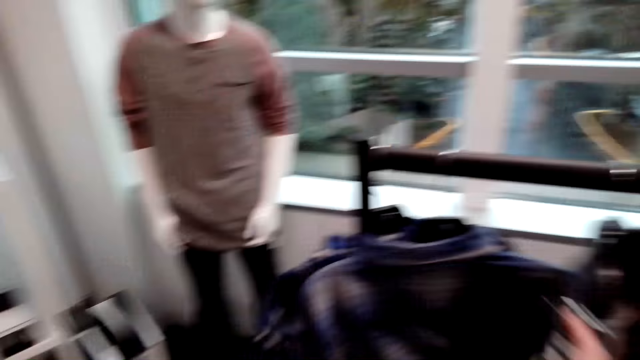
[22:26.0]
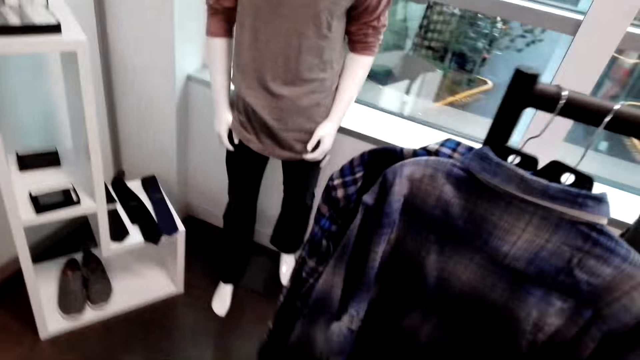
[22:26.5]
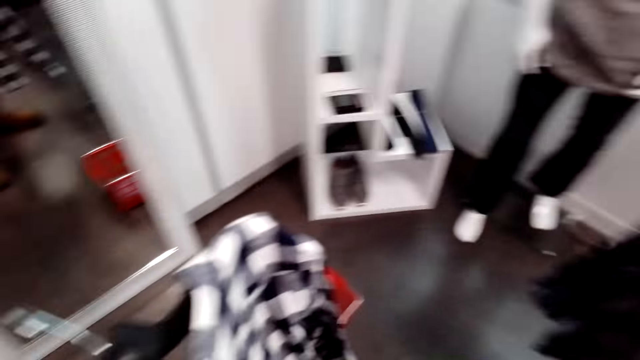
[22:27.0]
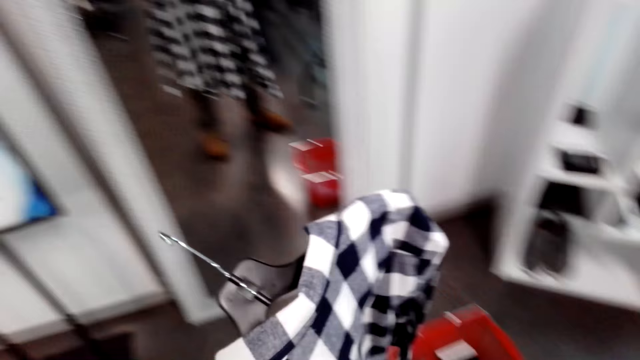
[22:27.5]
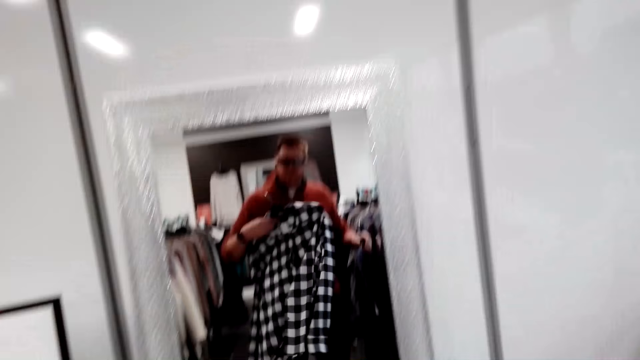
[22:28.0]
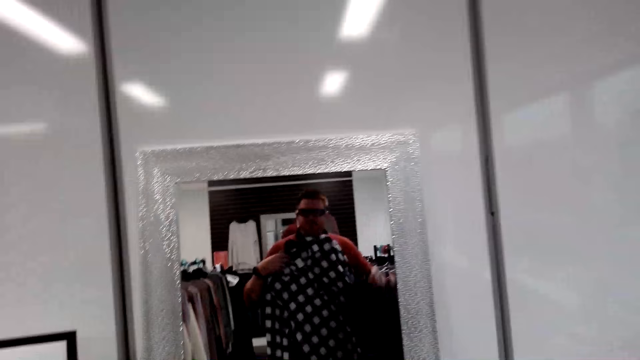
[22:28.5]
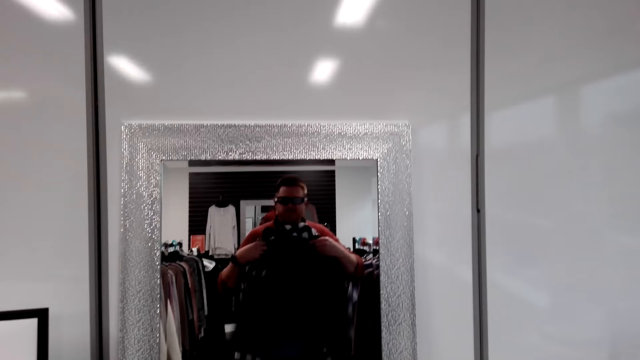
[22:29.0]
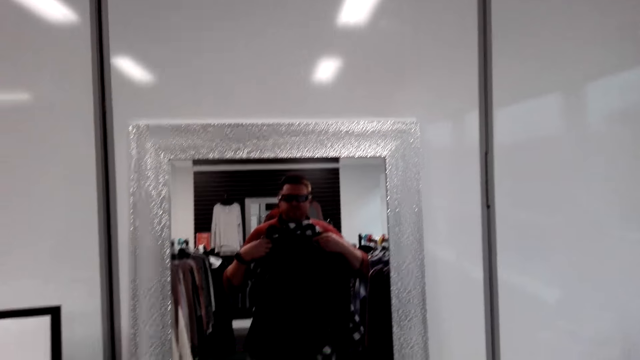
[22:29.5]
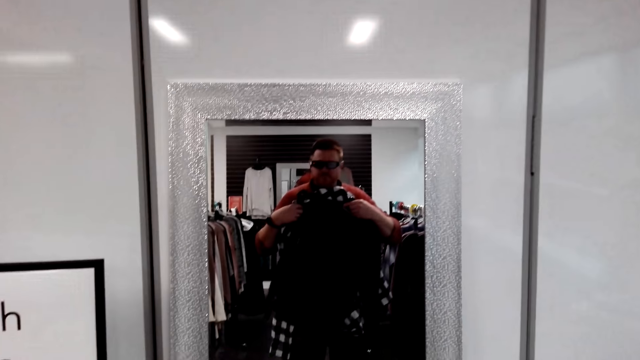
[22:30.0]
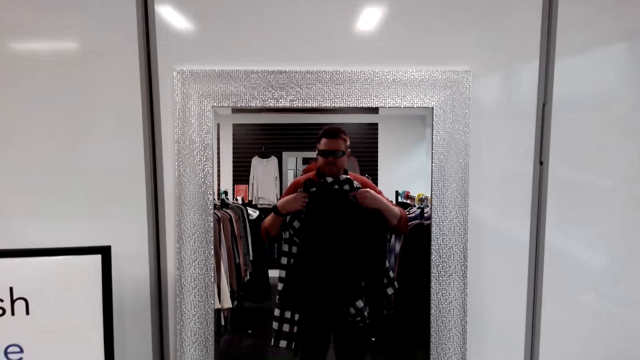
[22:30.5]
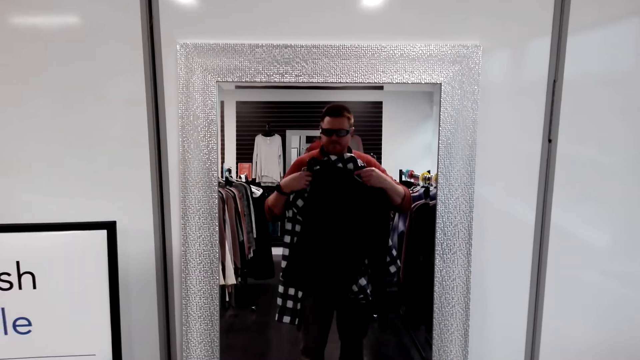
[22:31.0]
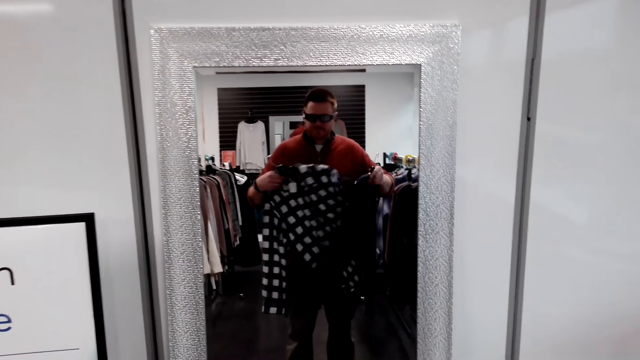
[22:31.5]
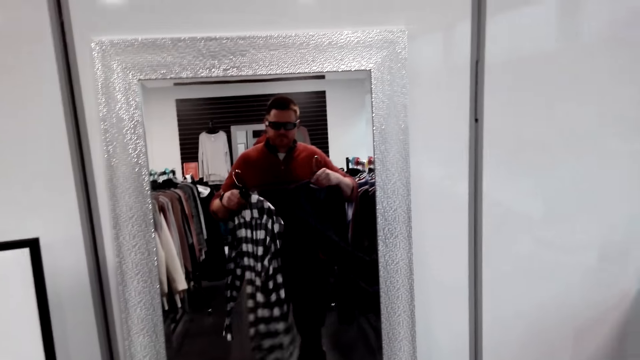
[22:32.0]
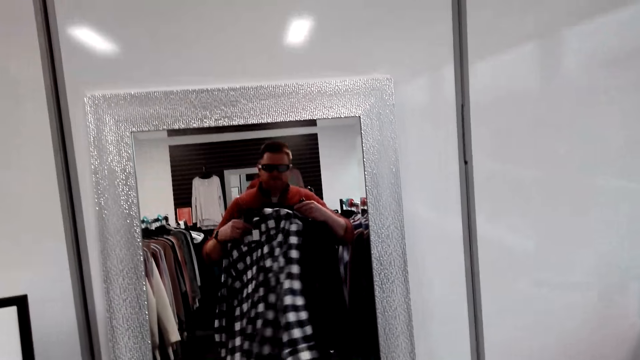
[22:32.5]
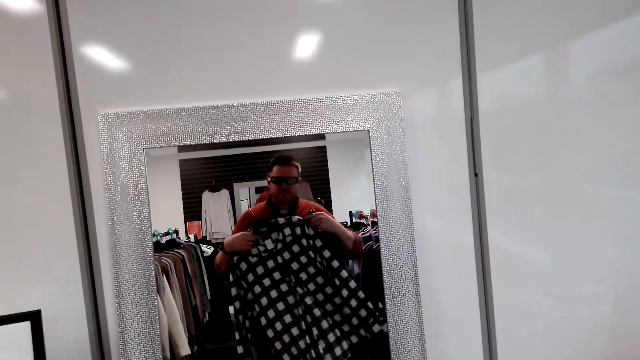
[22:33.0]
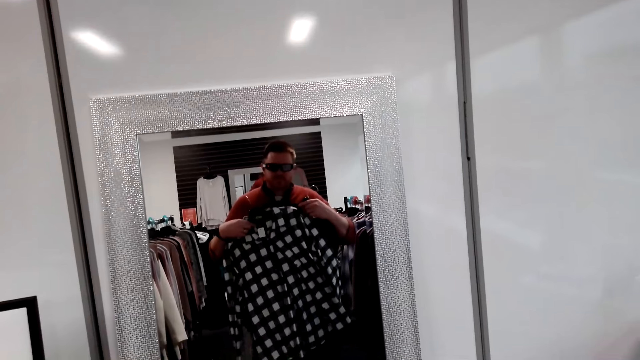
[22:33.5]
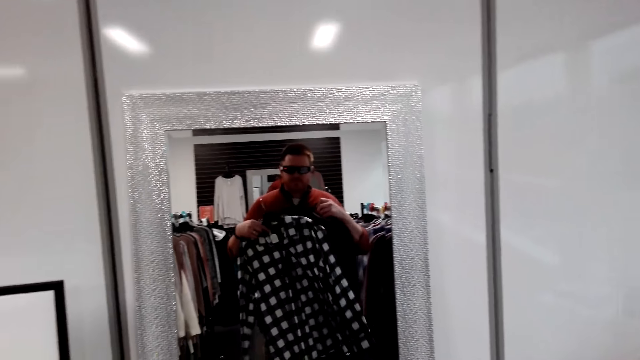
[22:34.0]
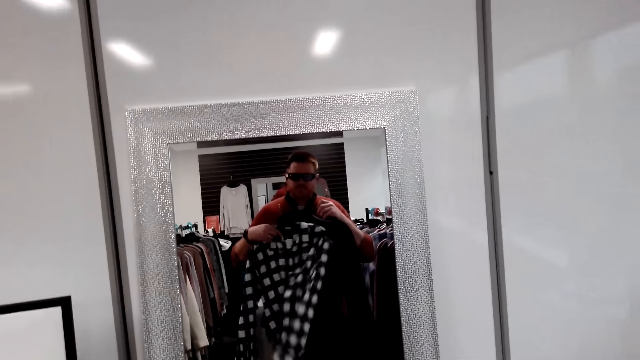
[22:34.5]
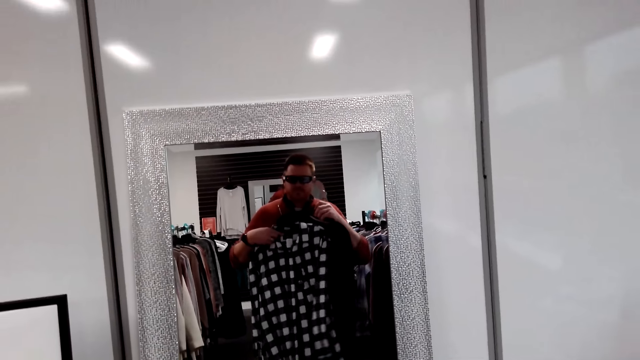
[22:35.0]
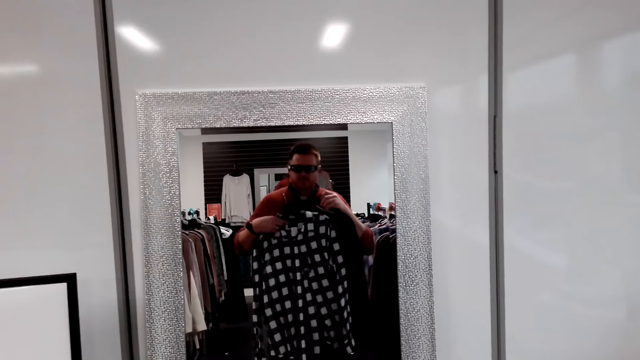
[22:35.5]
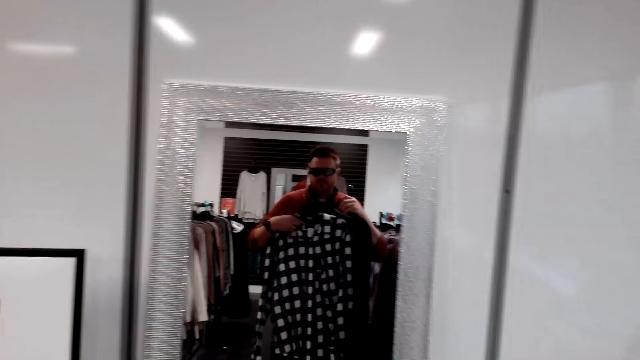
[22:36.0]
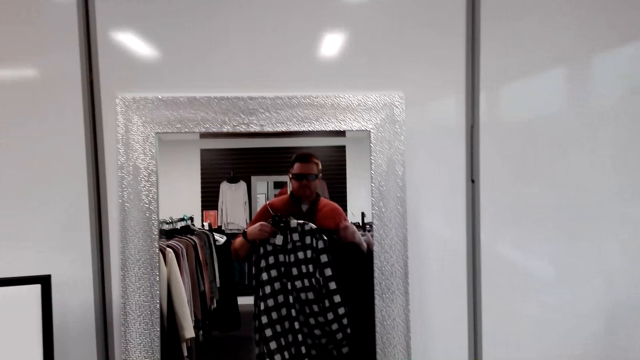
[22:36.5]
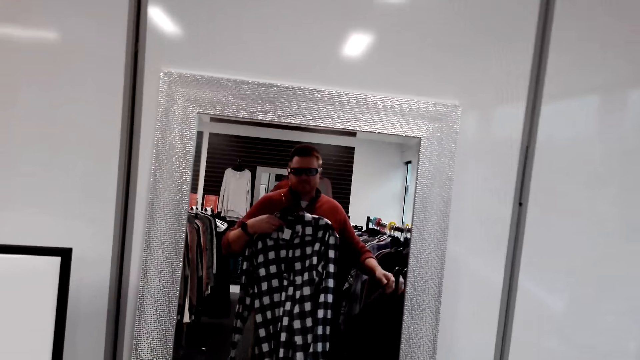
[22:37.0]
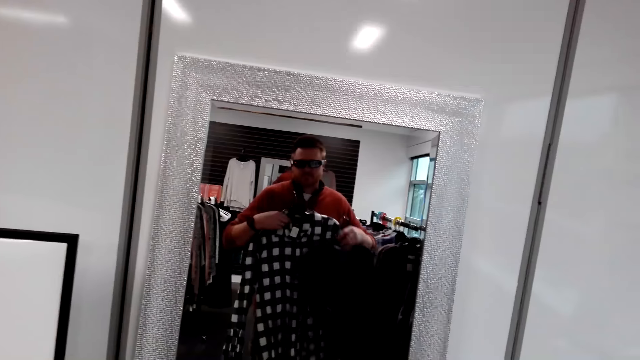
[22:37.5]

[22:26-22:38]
The camera wearer holds the shirts. He looks at himself in the mirror.

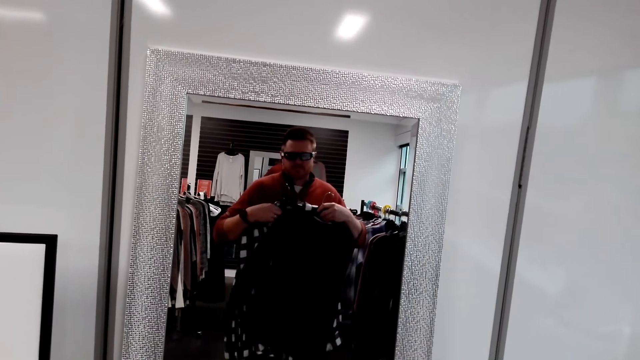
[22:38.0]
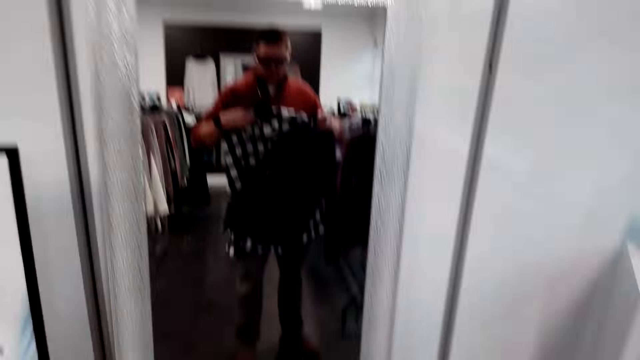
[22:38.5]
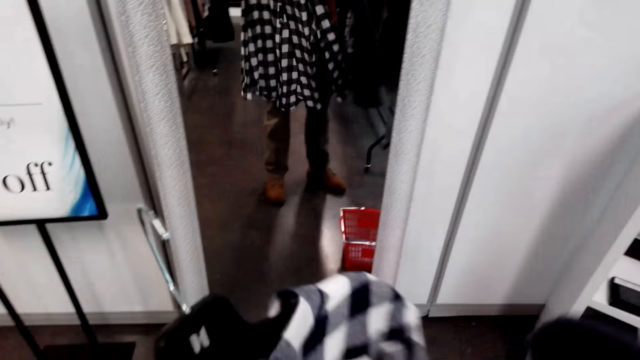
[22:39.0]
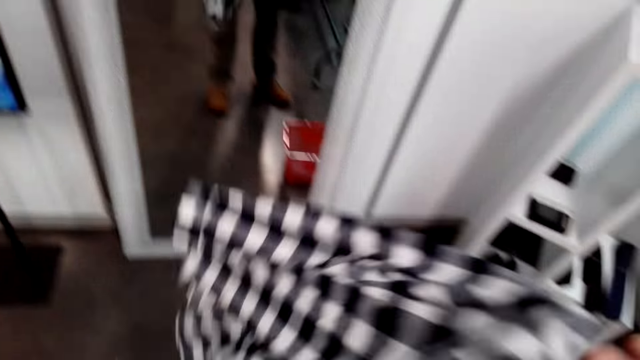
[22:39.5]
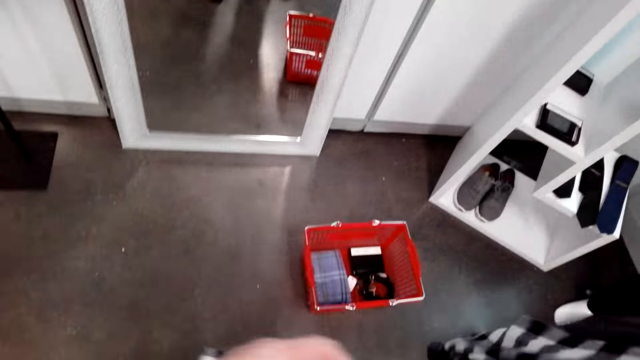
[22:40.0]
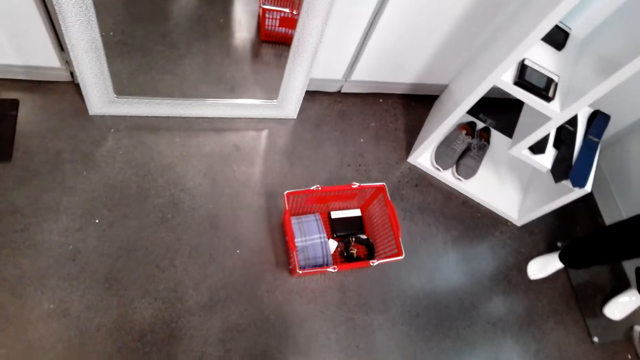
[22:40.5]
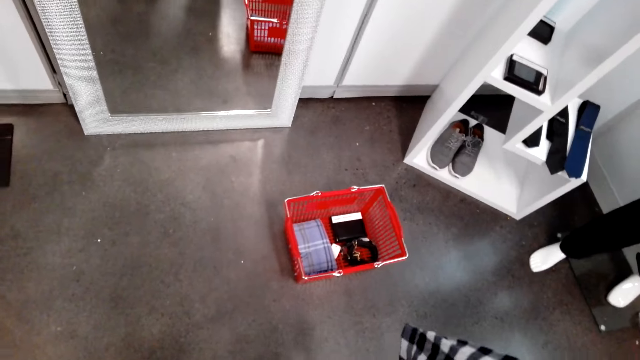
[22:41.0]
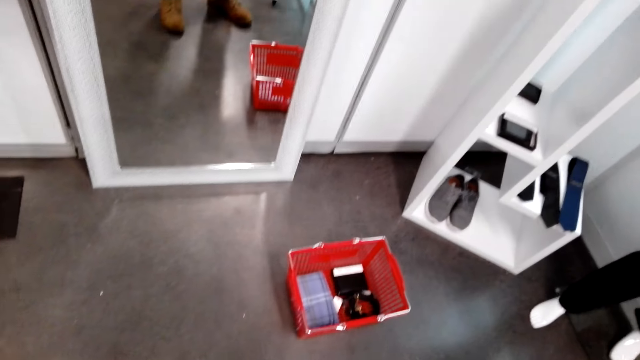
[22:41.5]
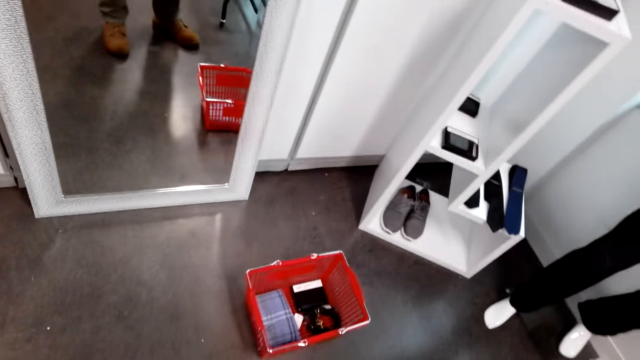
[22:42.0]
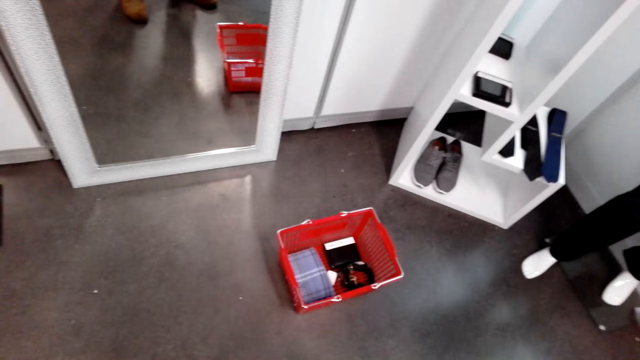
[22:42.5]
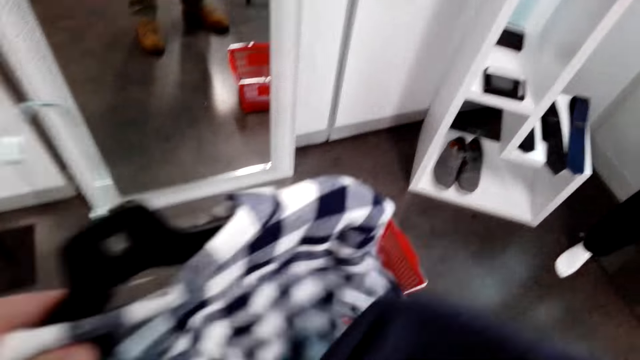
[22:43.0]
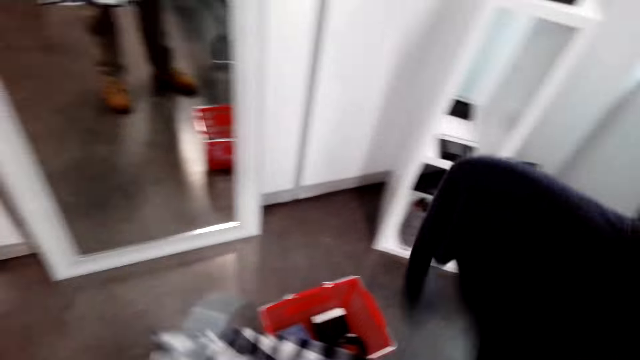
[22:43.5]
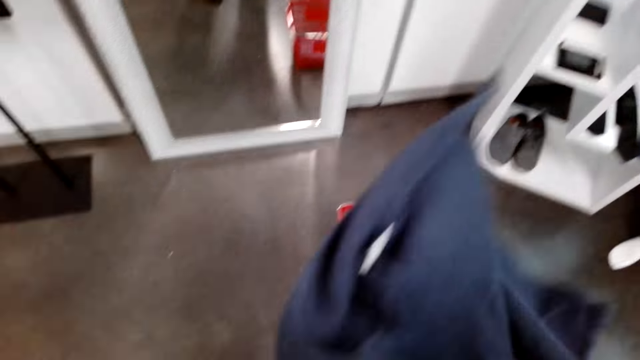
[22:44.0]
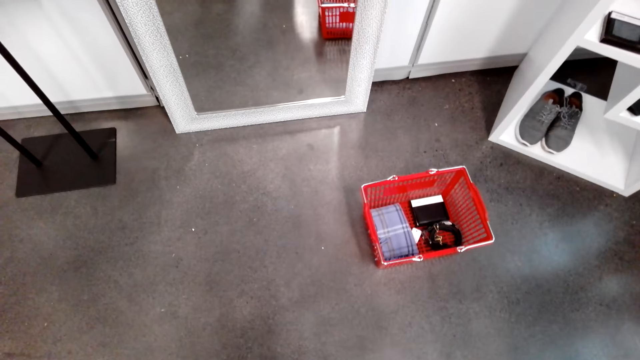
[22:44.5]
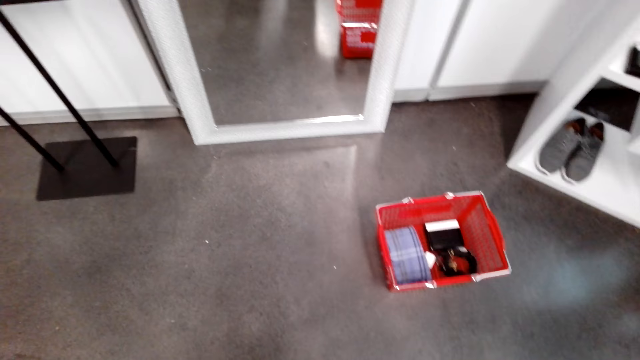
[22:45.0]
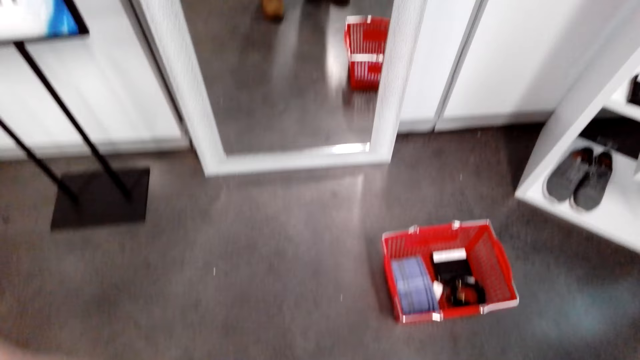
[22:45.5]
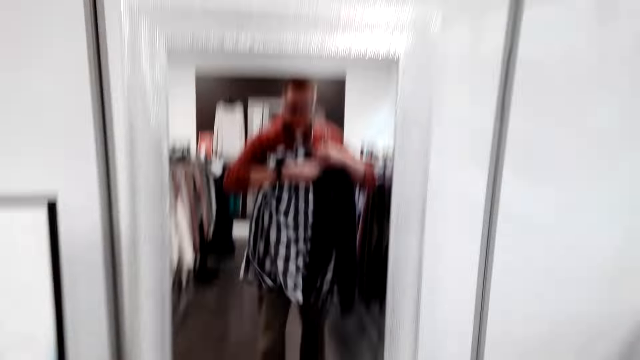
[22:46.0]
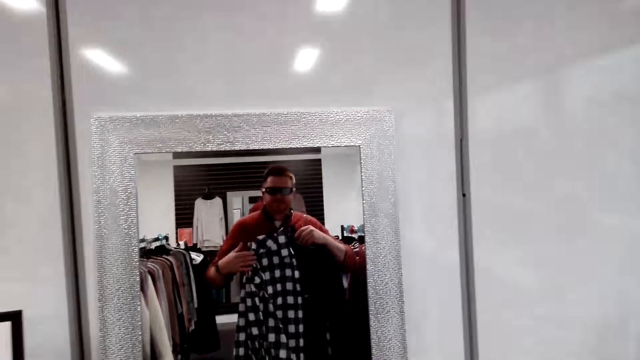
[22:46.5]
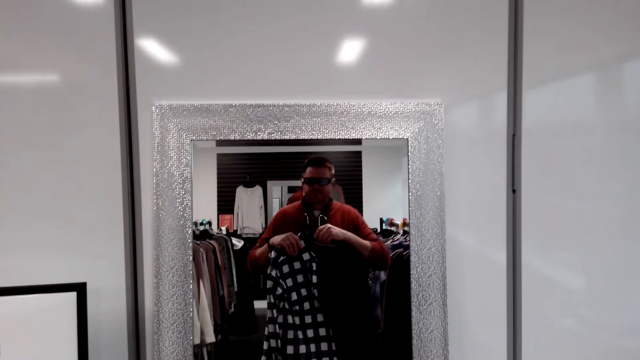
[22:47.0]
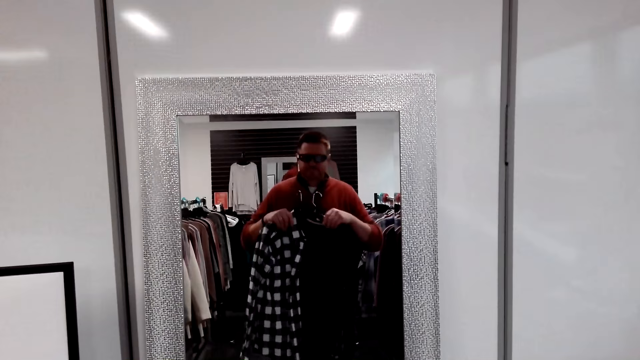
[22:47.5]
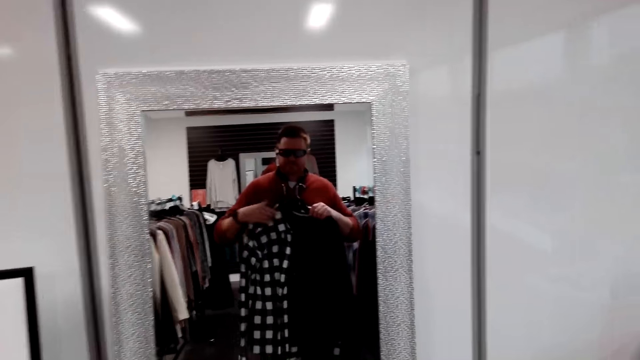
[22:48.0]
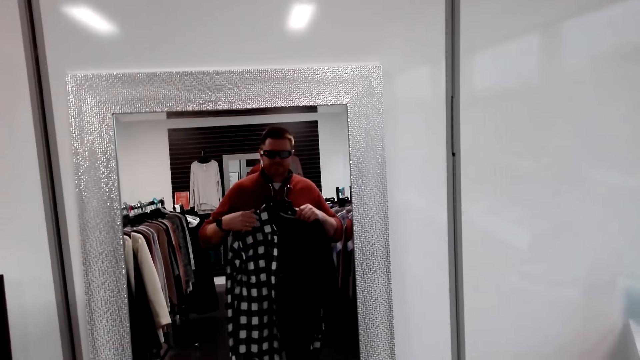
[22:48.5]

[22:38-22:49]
The camera wearer stares at the shirt on the mirror.
